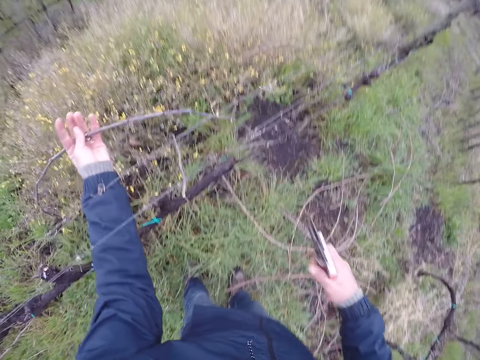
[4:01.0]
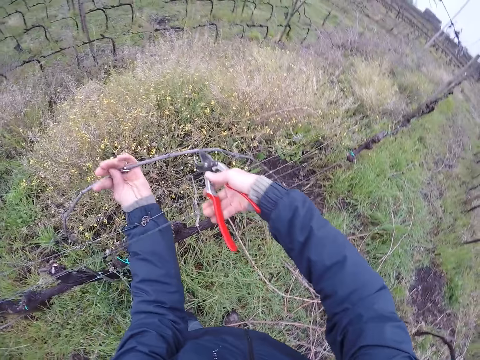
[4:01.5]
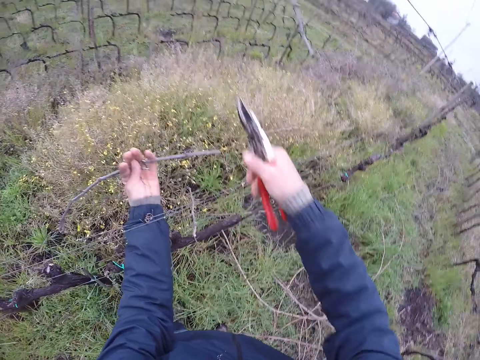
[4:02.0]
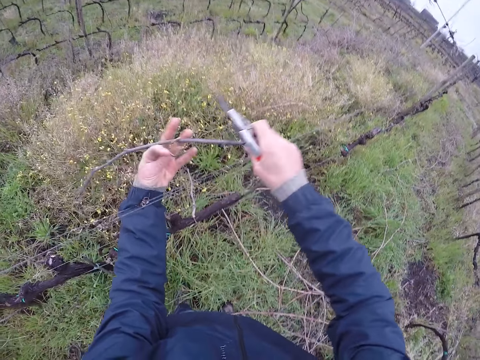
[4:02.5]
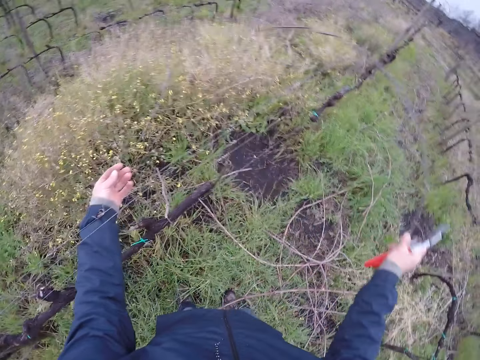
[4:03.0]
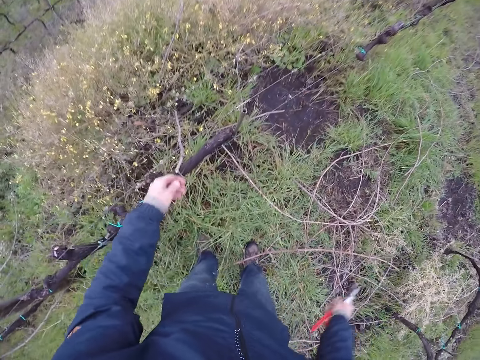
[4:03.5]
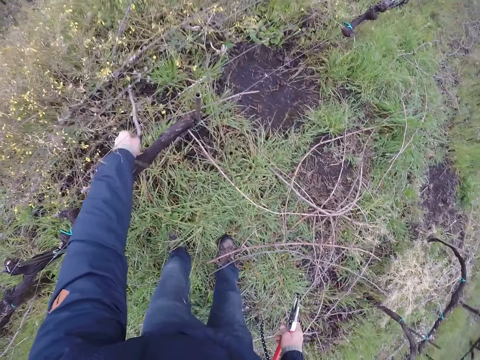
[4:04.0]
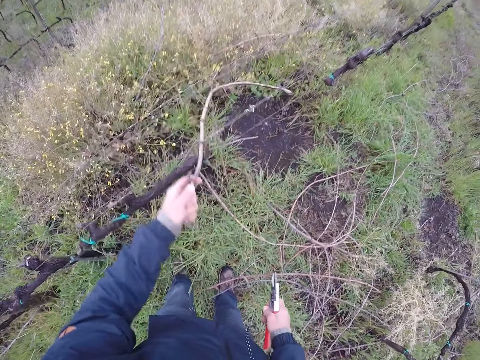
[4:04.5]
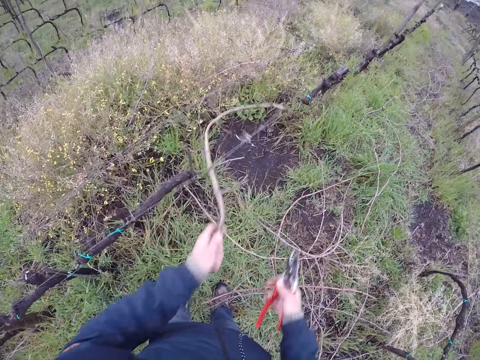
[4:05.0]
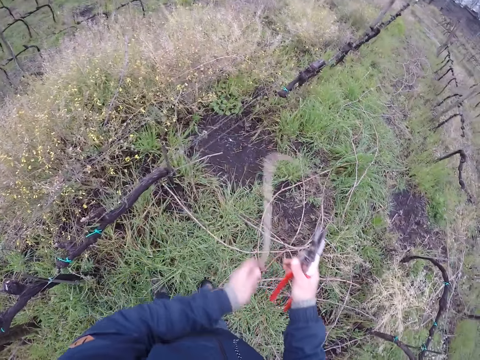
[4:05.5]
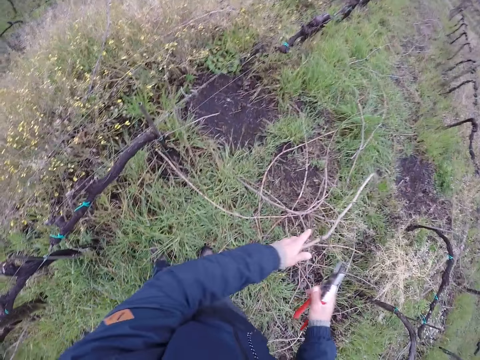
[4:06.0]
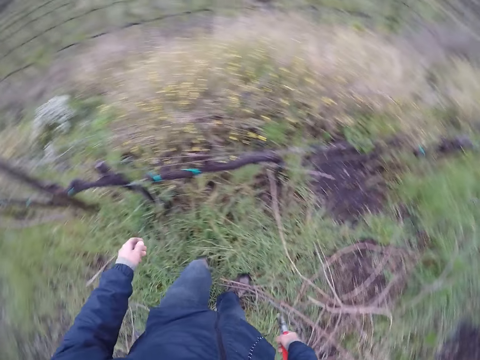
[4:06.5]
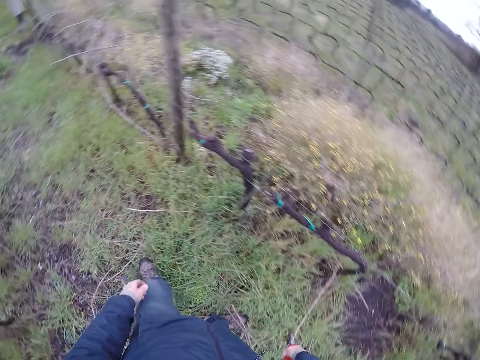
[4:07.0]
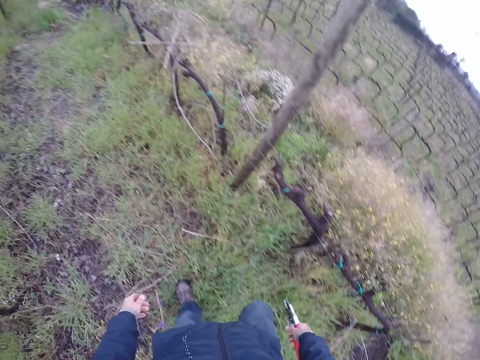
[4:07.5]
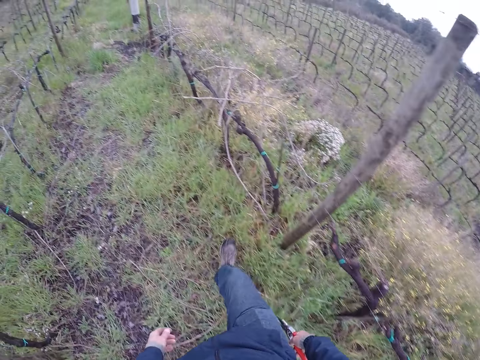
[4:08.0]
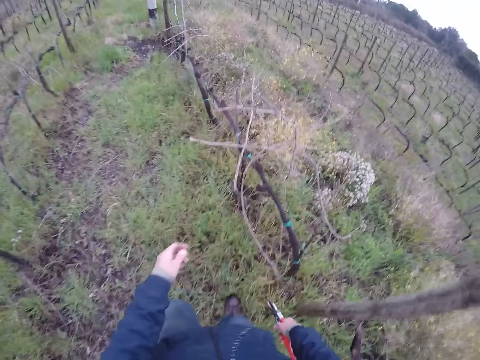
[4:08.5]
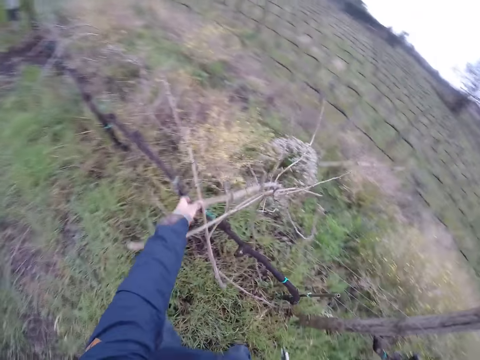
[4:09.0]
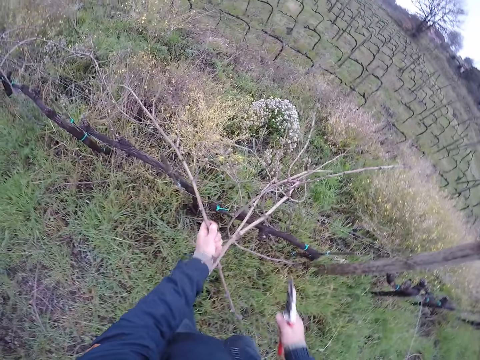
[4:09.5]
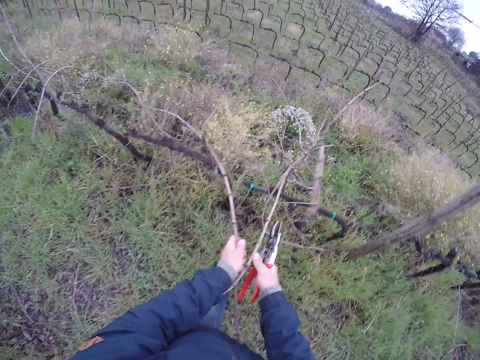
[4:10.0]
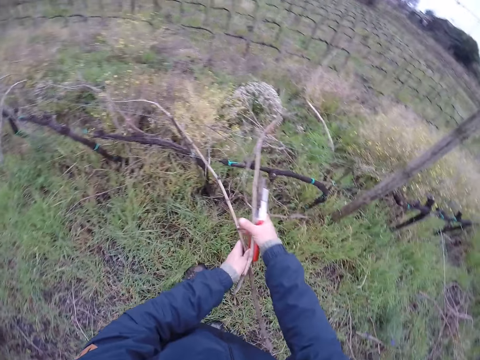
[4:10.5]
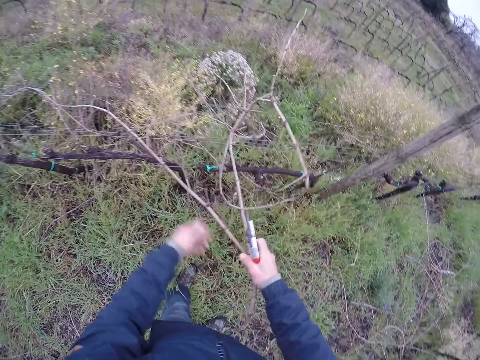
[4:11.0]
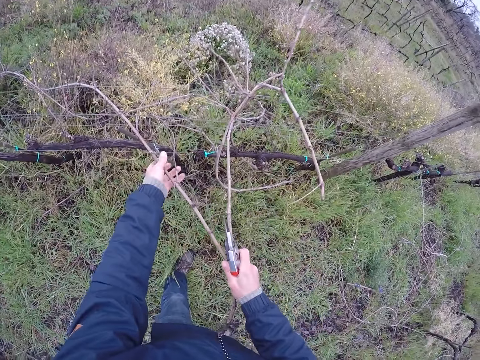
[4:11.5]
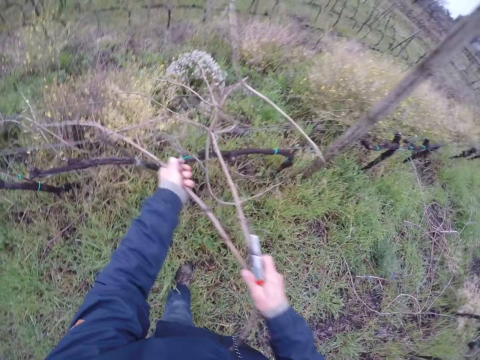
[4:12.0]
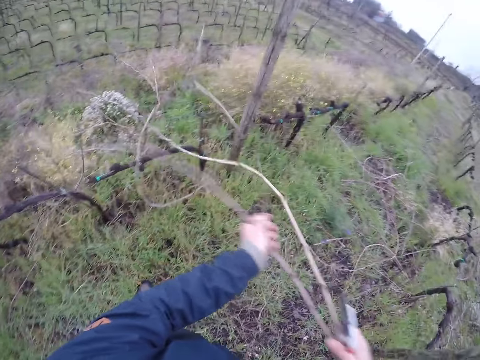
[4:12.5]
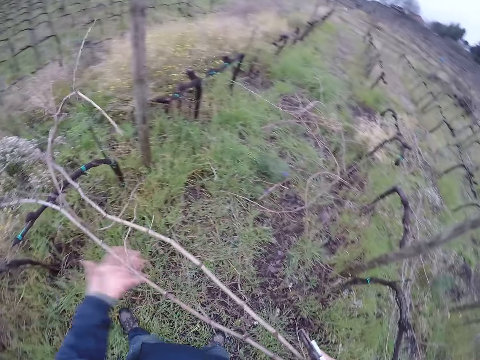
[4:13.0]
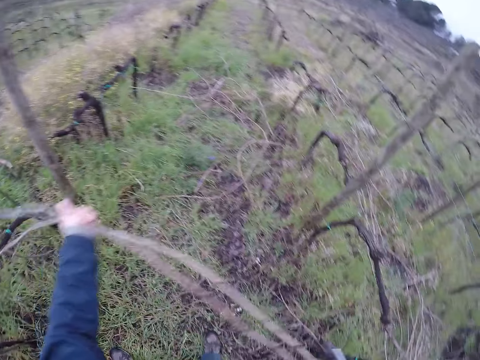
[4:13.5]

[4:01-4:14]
The camera wearer holds the branch. He cuts the stick on the barbed wire with the side cutter in his right hand. He passes the stick from his left hand to his right hand. He drops the stick on the ground with his right hand. He picks up a stick from the barbed wire with his left hand. He holds the branch. He drops the sticks on the ground with his left hand. He walks beside the fence. He pulls a stick from the barbed wire with his left hand. He holds the stick on the barbed wire with his right hand. He pulls the sticks from the barbed wire with his left hand.

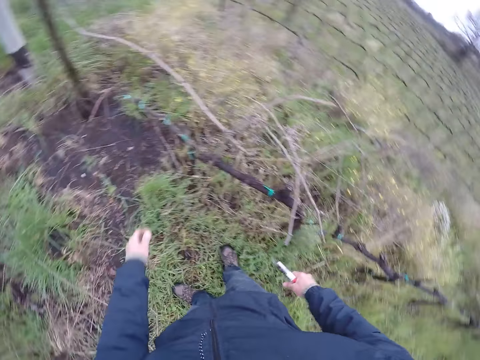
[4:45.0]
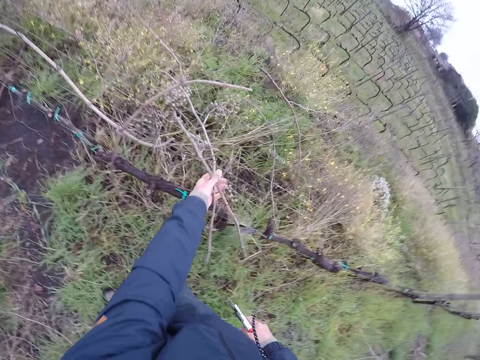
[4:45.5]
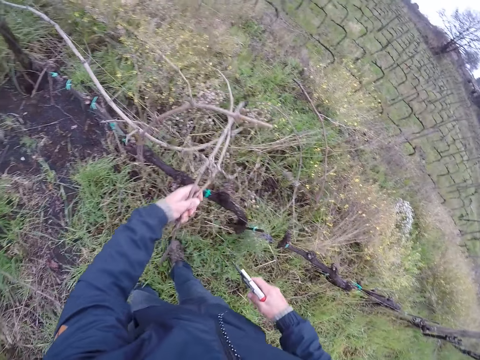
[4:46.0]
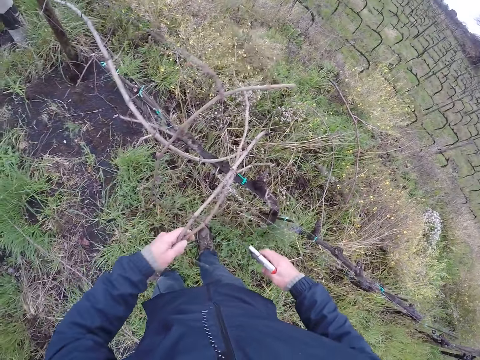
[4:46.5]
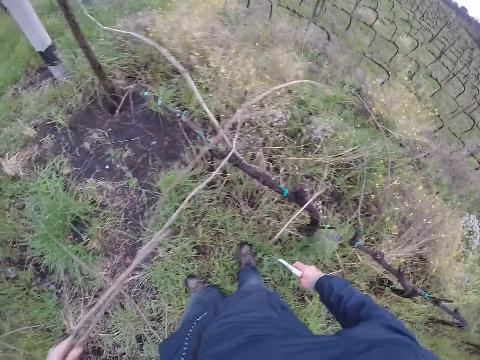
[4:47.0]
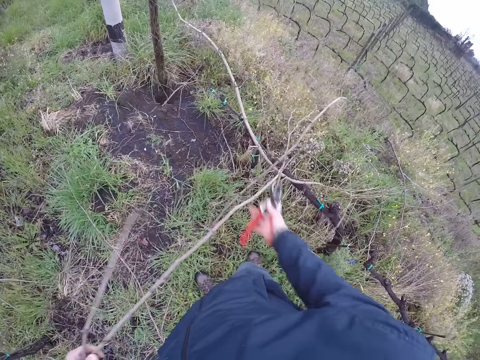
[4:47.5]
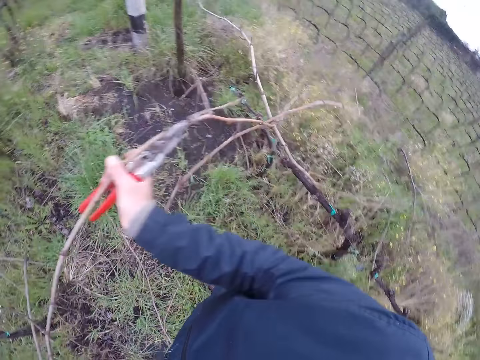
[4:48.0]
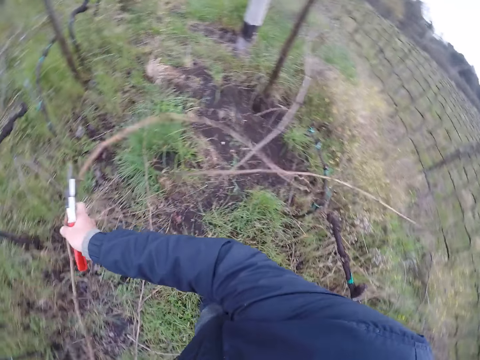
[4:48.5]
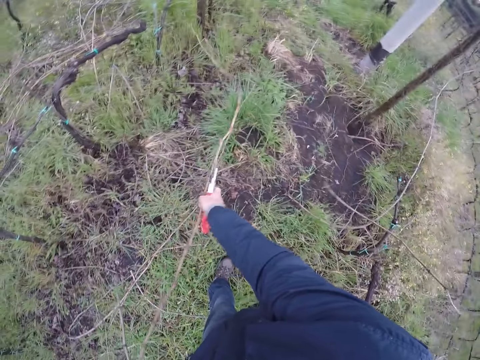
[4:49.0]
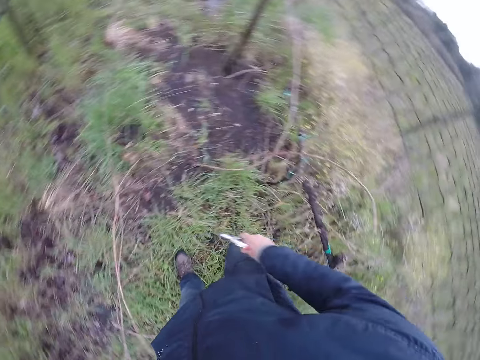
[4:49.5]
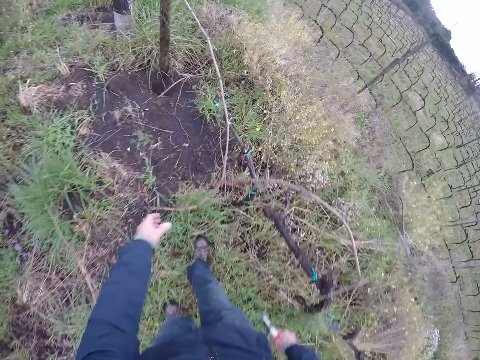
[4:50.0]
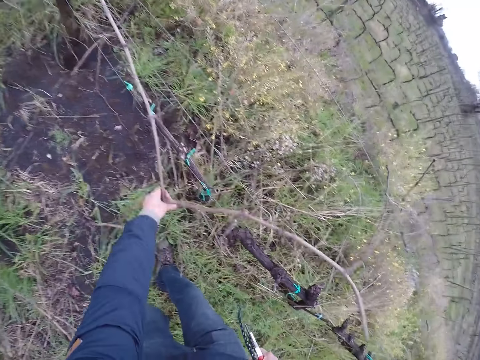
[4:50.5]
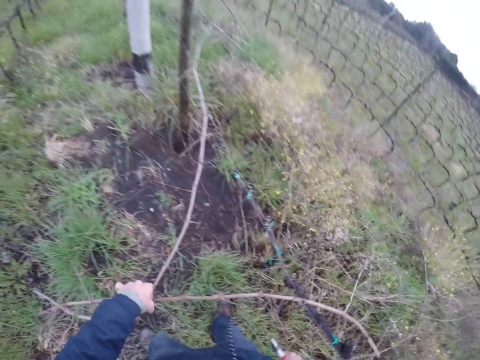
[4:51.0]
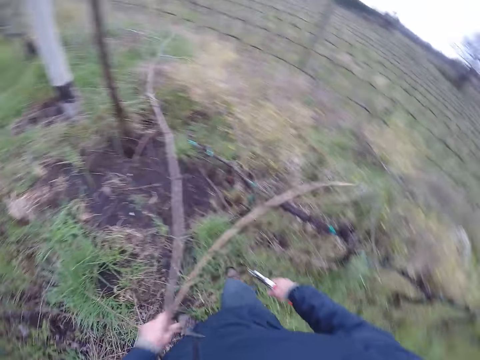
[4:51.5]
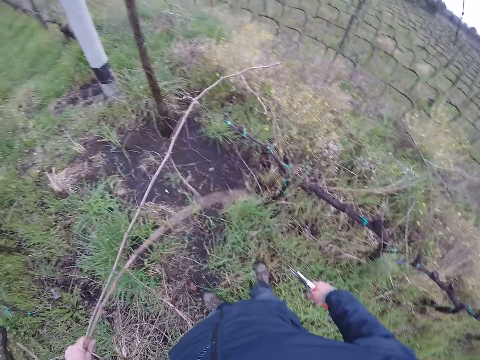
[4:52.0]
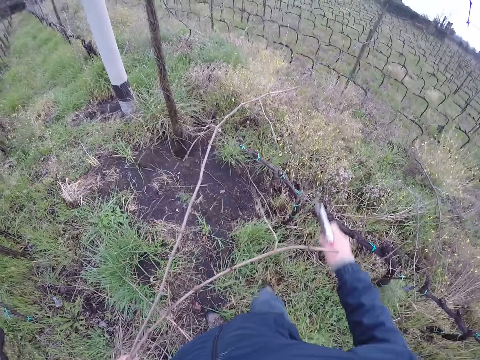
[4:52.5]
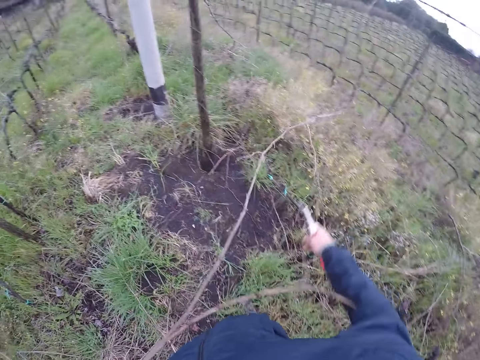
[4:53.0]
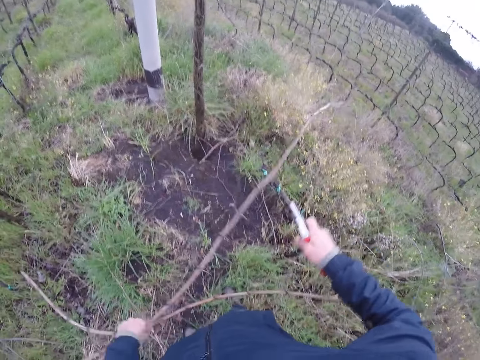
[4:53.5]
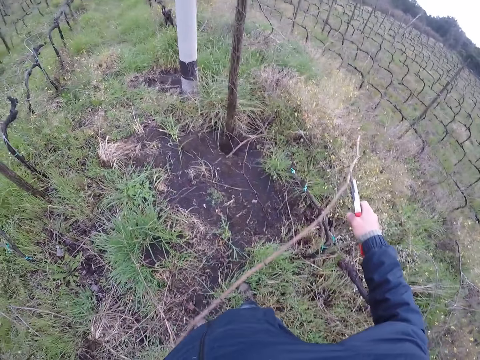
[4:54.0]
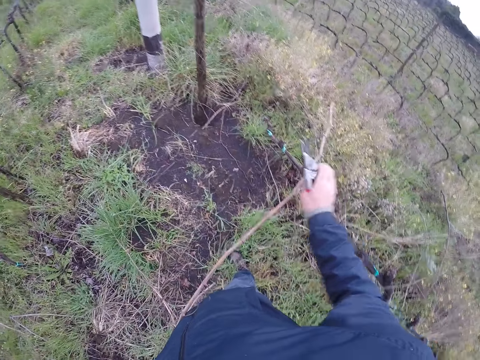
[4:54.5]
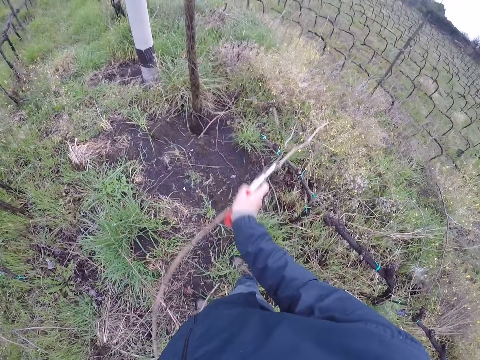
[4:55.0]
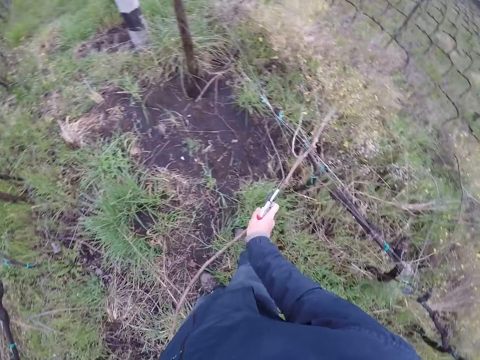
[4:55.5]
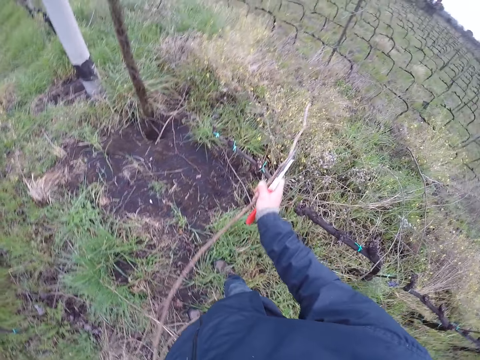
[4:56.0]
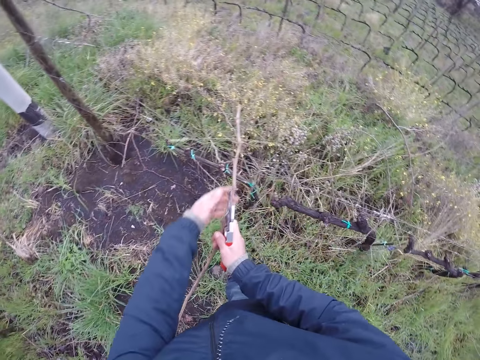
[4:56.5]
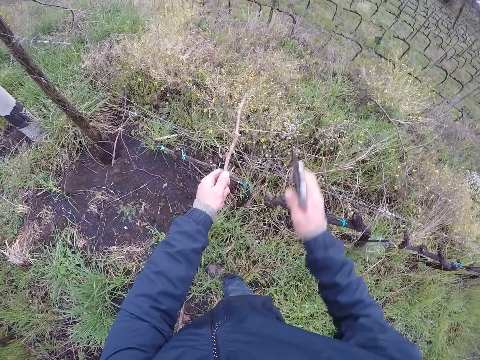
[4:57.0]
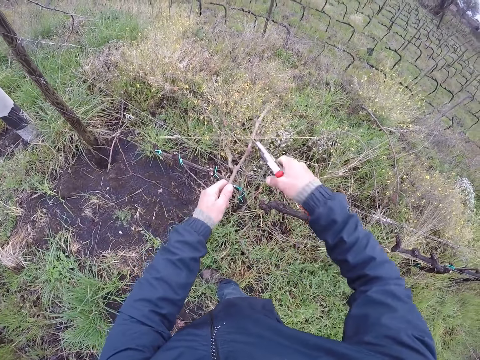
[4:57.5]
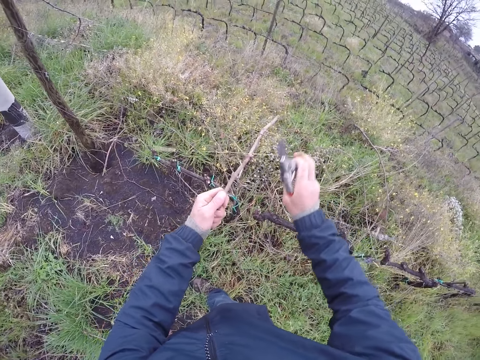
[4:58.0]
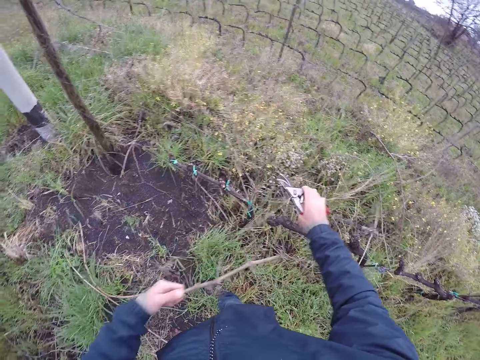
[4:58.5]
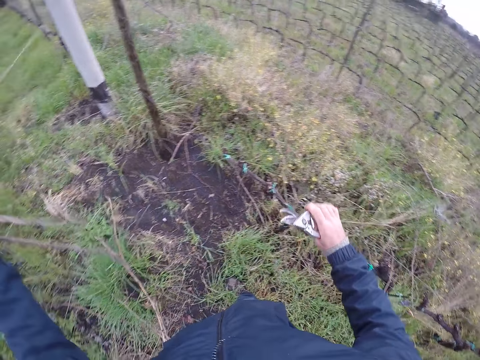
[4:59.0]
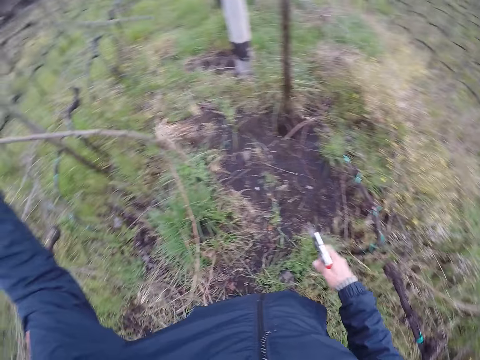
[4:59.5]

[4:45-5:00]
The camera wearer drops the branch. He removes some twigs from the barbed wire with his left hand. He drops the twigs on the ground with his right hand. He cuts off the stick using the pliers. He removes some twigs from the barbed wire with his left hand. He removes the twigs from the barbed wire with his right hand.
